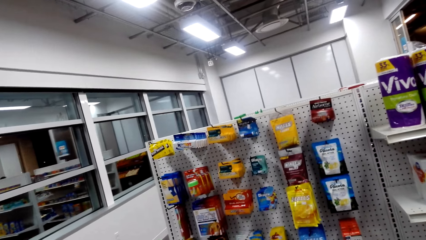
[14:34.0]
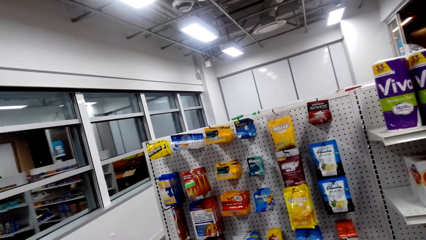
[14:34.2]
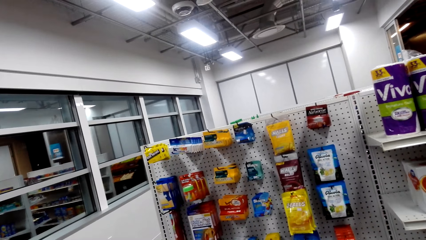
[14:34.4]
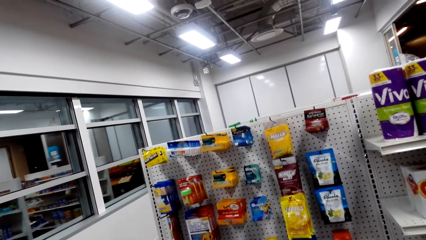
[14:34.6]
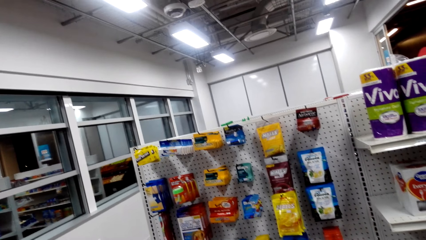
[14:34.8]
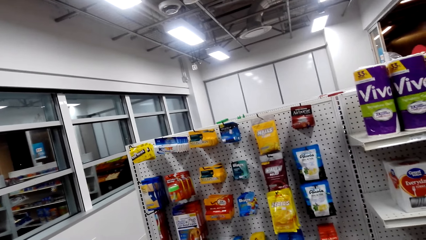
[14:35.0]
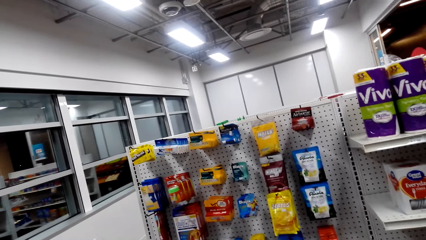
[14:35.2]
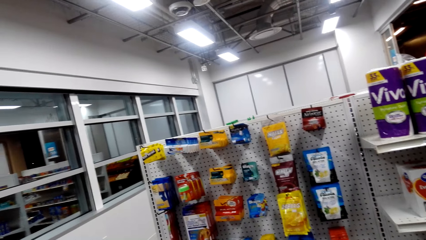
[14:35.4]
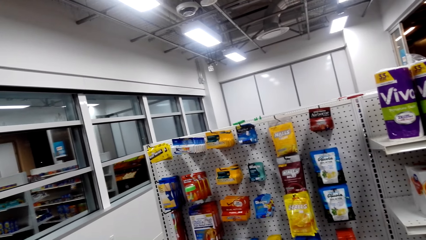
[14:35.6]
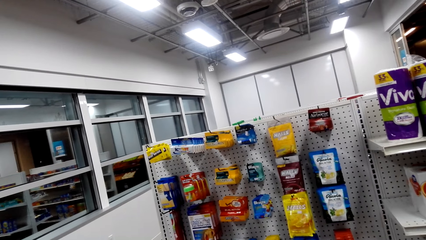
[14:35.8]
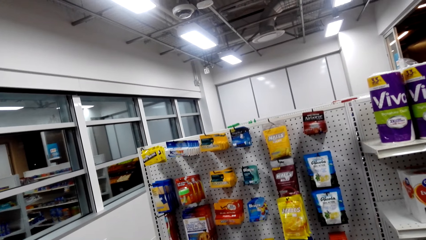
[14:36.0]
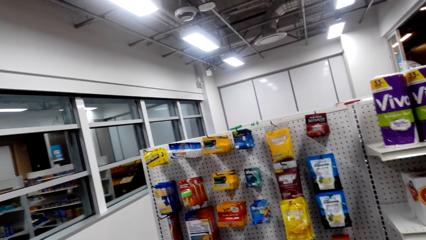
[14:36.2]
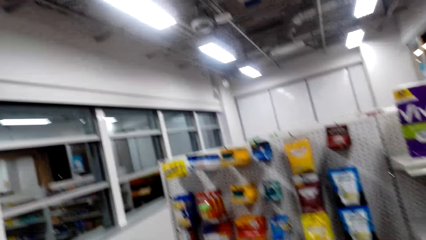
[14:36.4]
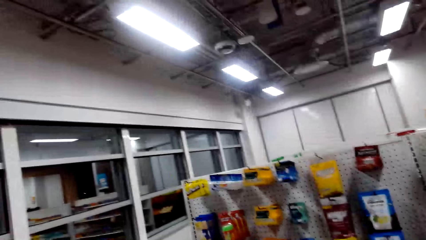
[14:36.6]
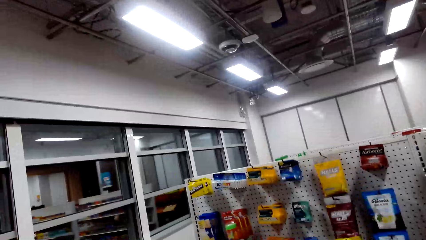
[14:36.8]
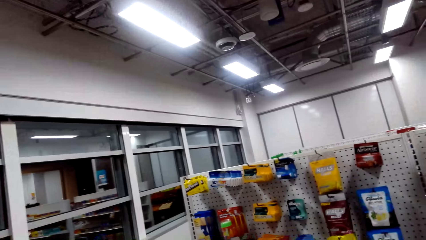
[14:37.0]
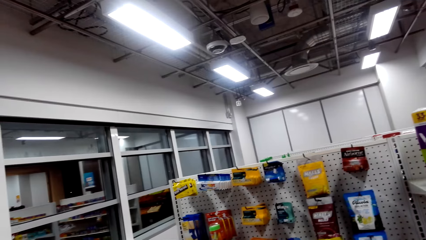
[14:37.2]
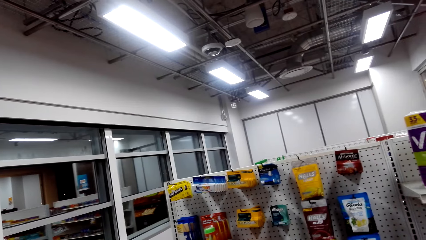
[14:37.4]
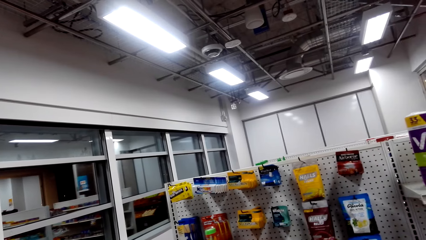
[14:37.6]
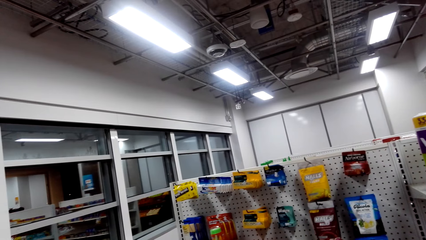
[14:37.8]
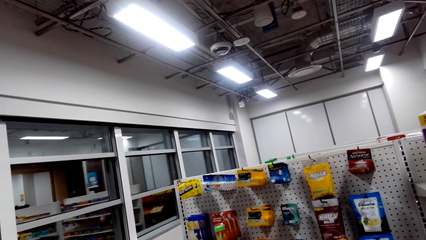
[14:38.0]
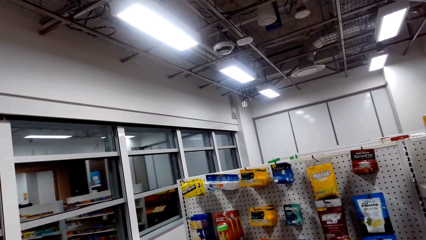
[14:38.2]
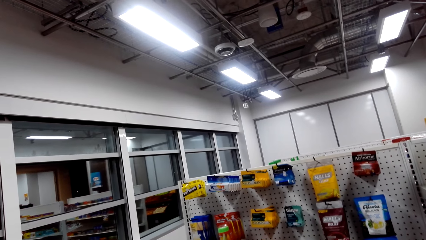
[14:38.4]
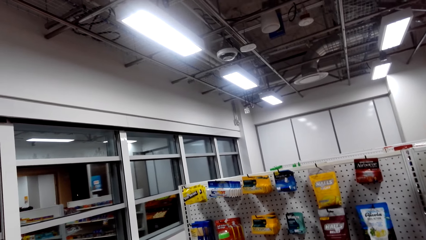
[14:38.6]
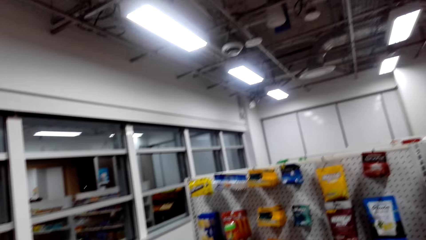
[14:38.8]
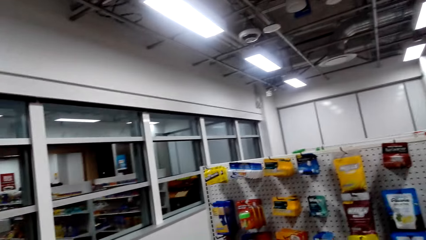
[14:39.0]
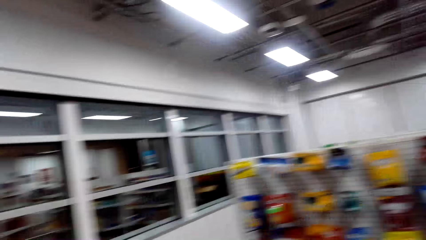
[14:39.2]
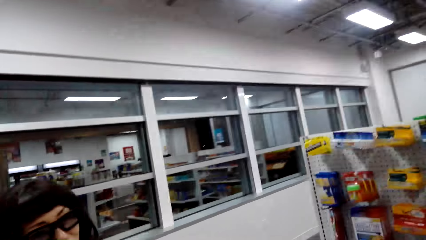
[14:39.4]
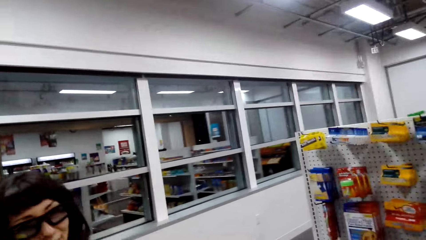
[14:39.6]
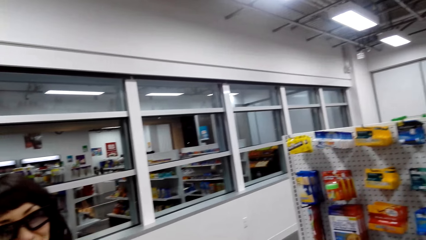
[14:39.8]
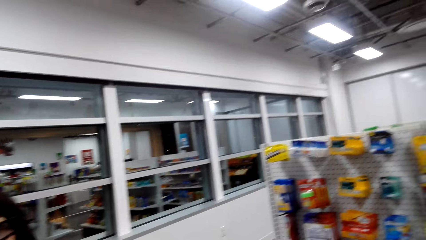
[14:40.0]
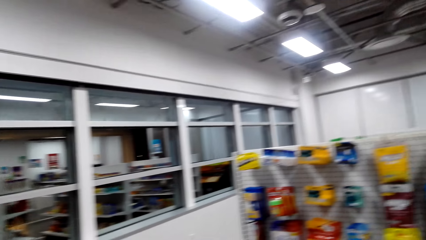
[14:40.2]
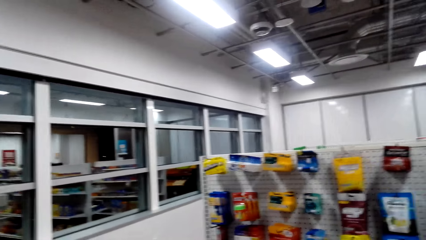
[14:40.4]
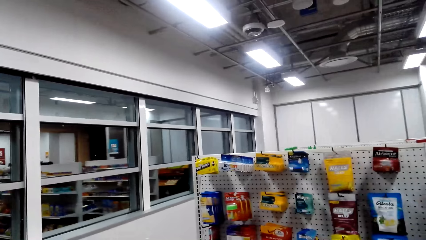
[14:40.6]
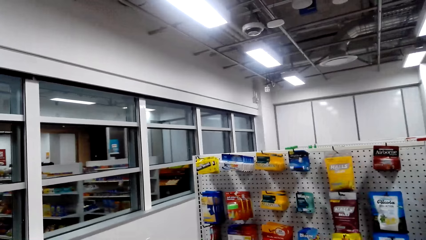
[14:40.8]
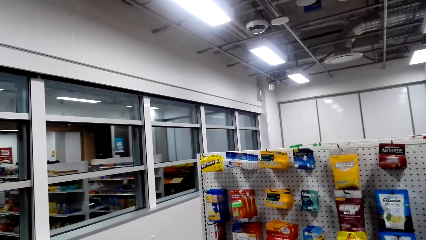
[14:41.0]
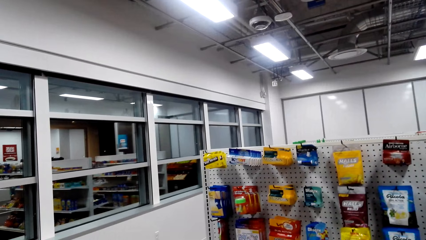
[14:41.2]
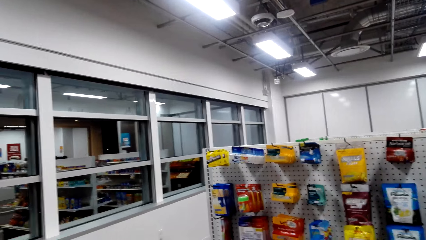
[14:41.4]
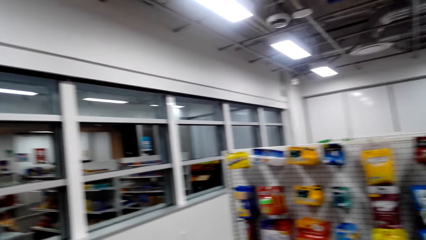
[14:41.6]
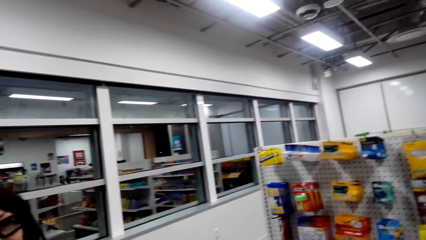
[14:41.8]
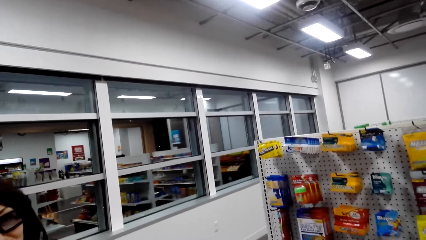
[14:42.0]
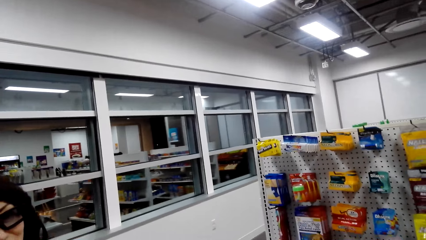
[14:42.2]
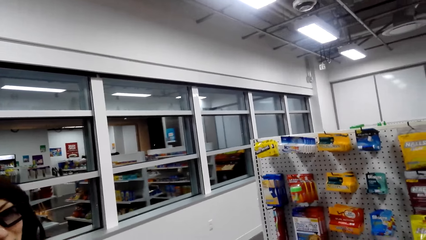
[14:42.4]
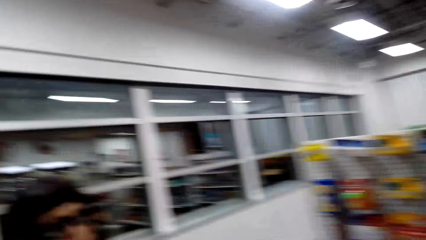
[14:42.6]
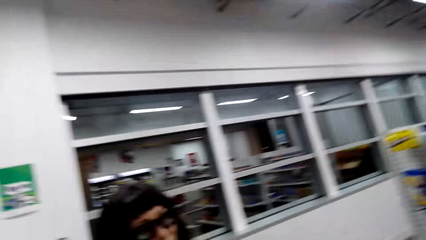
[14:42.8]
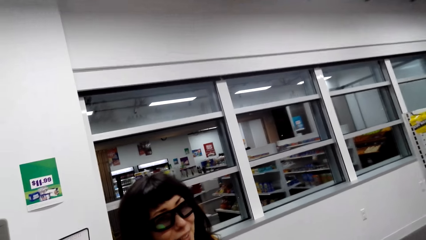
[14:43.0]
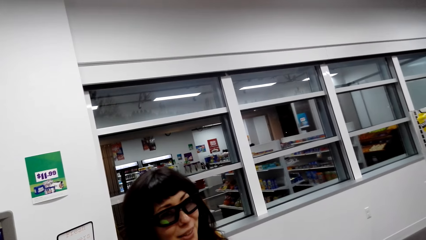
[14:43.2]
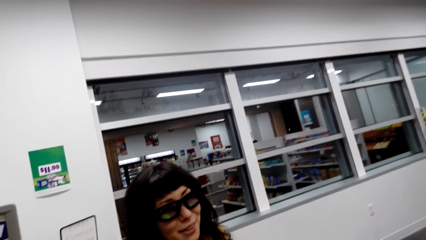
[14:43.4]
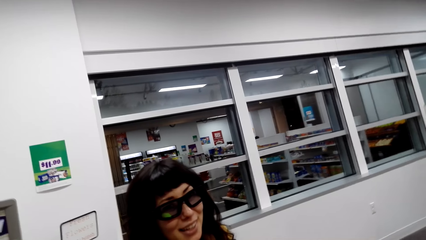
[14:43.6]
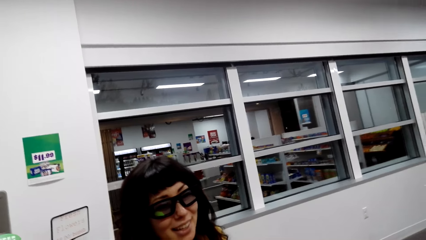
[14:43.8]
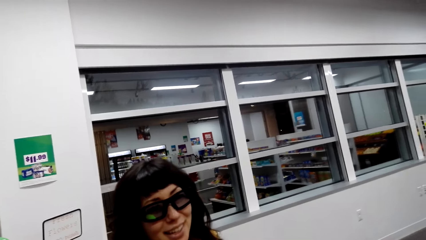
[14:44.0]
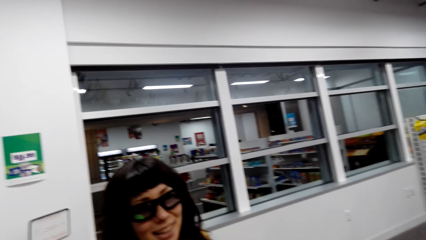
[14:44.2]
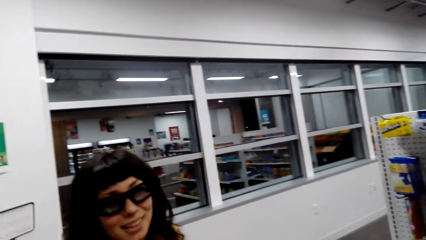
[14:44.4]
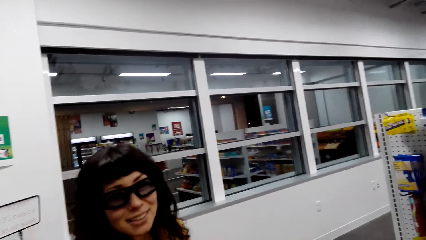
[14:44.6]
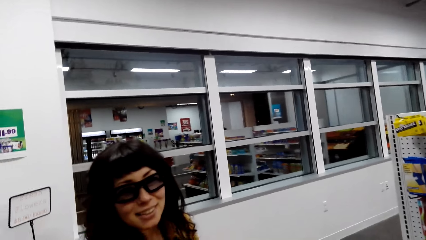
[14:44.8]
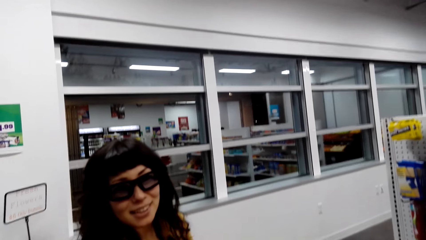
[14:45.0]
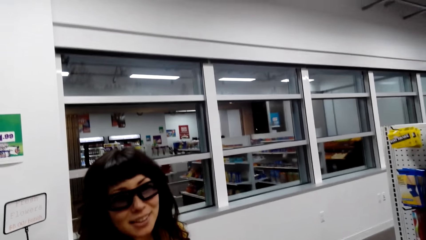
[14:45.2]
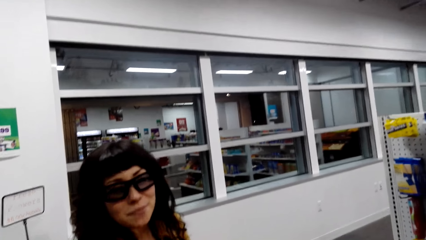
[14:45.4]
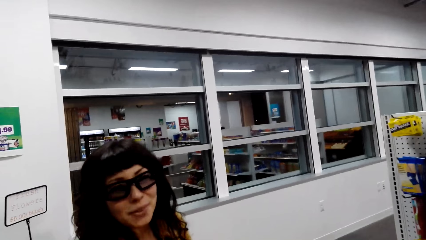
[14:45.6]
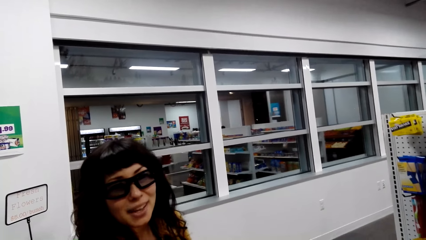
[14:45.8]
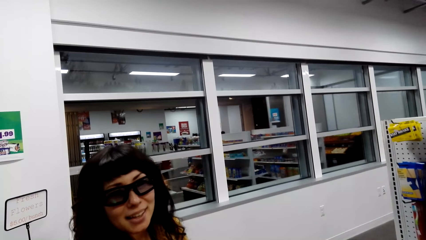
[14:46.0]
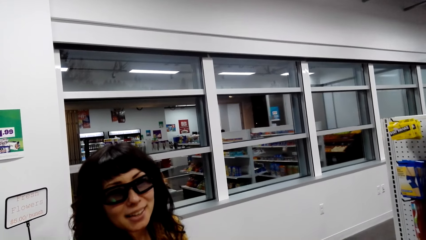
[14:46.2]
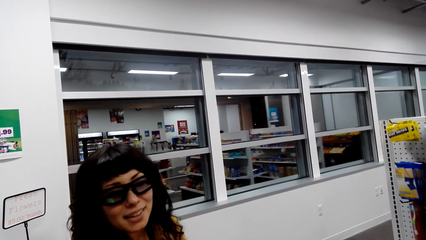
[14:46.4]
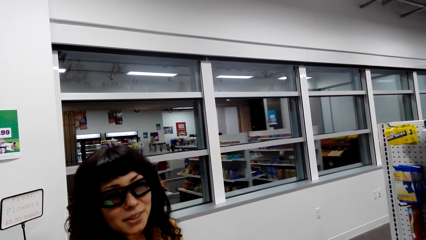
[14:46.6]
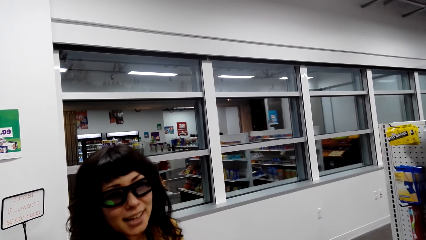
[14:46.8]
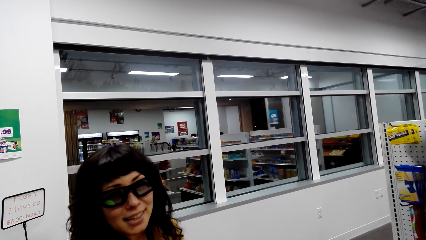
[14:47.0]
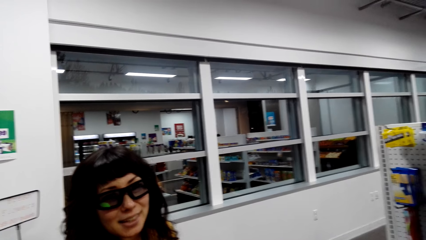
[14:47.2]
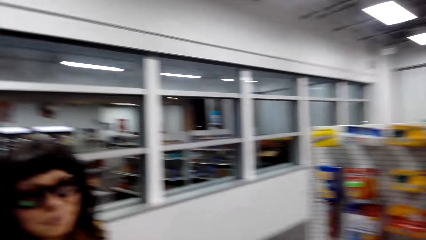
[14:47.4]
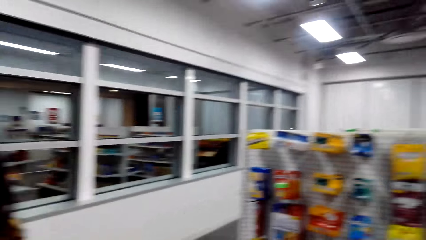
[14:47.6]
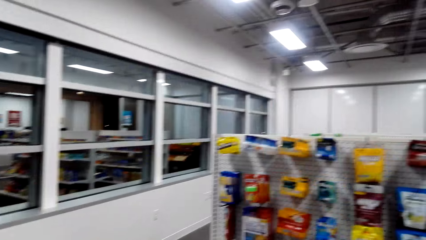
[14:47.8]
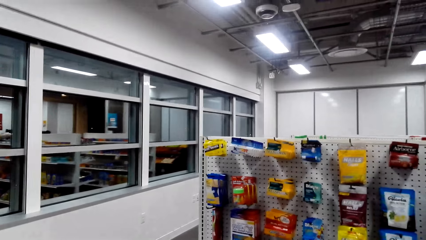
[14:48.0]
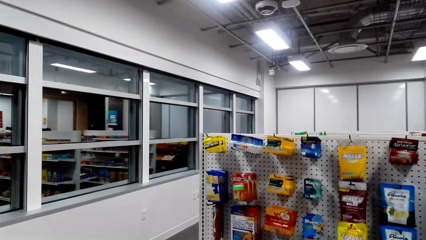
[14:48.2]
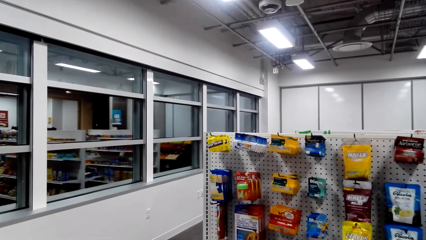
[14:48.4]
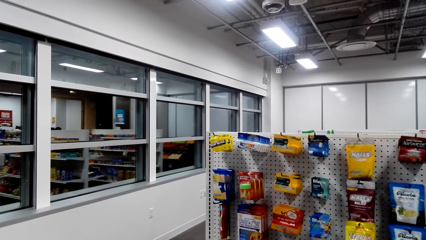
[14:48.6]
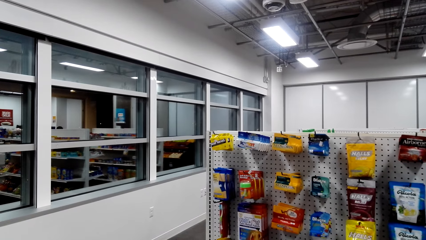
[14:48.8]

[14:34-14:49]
The camera wearer talks to a person. They look around. They talk to the person.
